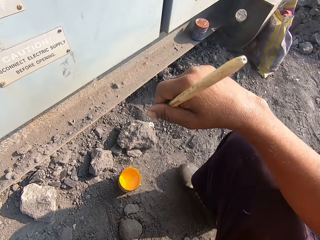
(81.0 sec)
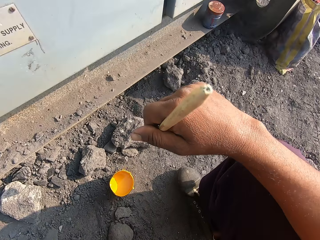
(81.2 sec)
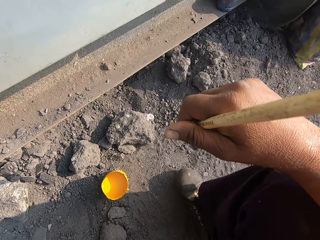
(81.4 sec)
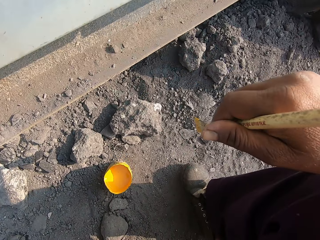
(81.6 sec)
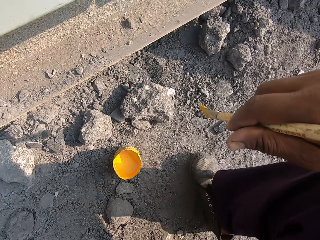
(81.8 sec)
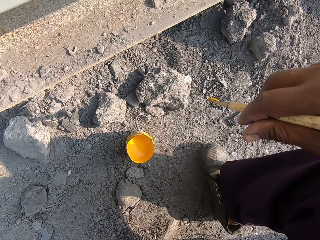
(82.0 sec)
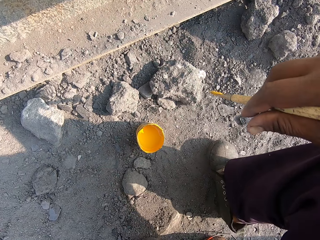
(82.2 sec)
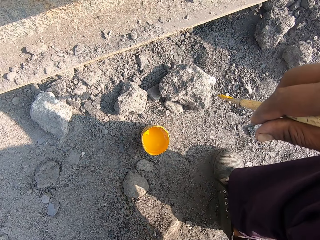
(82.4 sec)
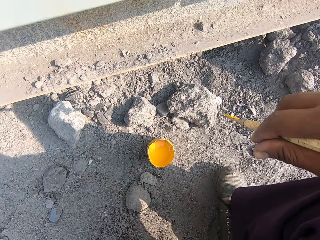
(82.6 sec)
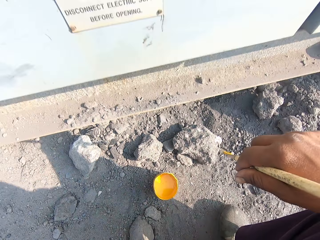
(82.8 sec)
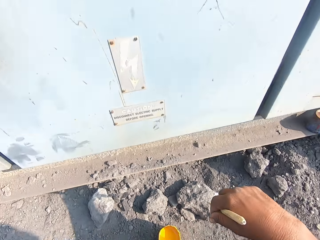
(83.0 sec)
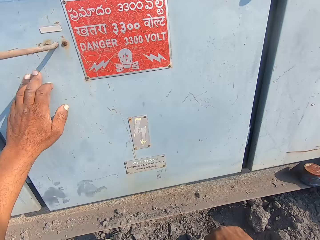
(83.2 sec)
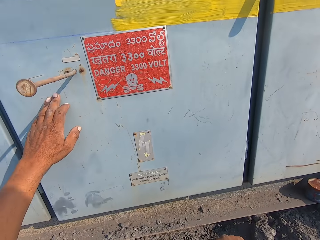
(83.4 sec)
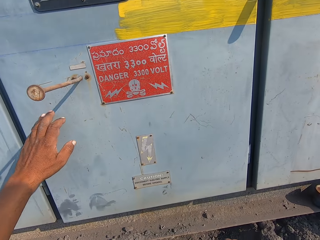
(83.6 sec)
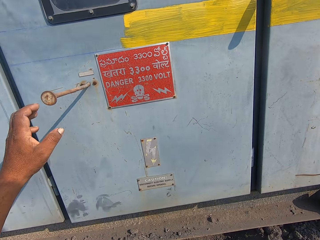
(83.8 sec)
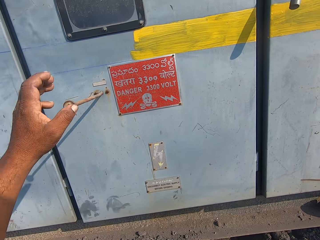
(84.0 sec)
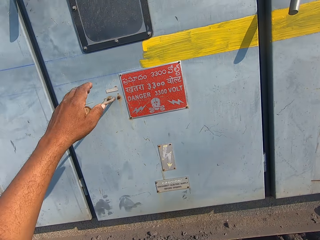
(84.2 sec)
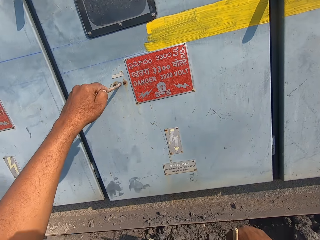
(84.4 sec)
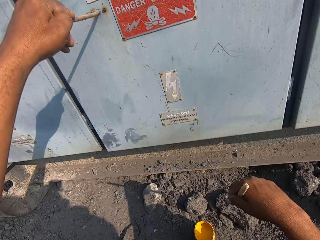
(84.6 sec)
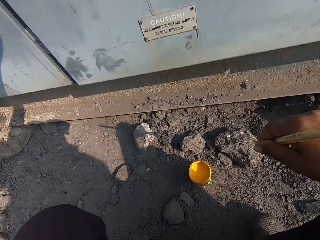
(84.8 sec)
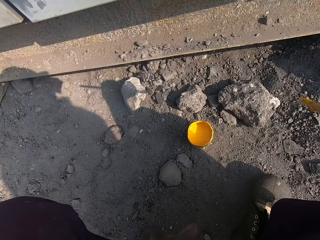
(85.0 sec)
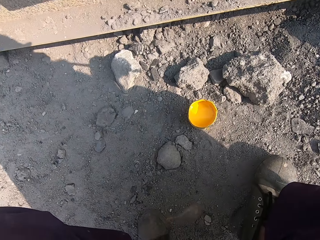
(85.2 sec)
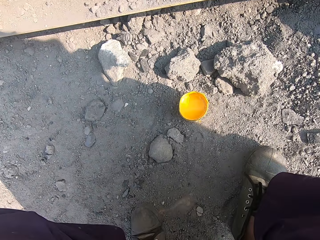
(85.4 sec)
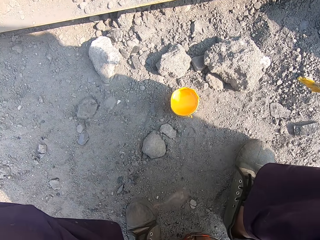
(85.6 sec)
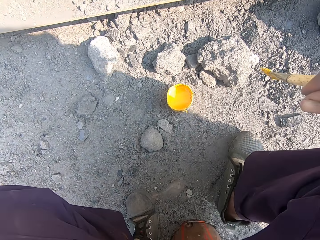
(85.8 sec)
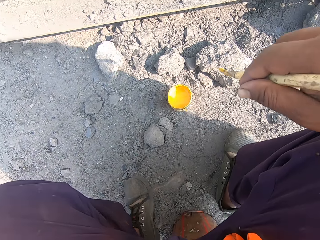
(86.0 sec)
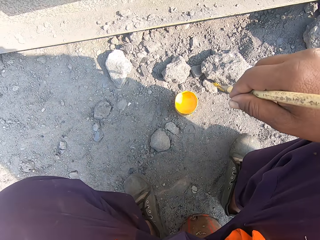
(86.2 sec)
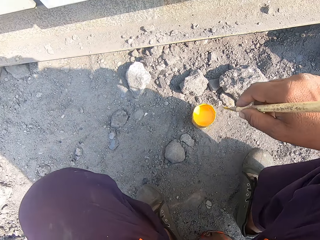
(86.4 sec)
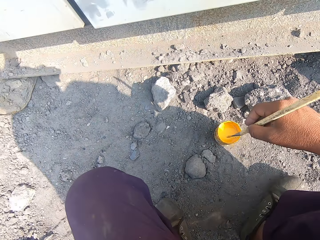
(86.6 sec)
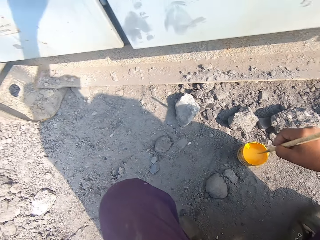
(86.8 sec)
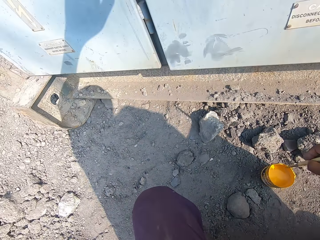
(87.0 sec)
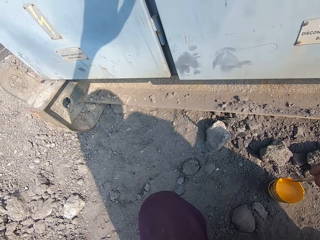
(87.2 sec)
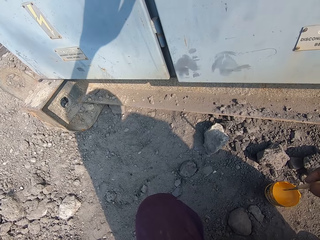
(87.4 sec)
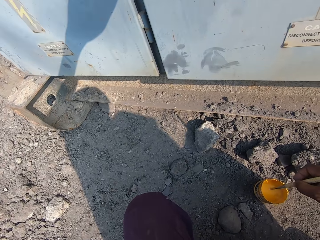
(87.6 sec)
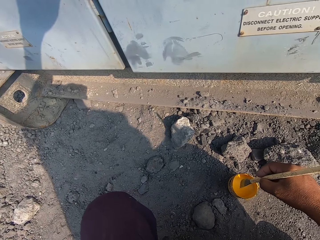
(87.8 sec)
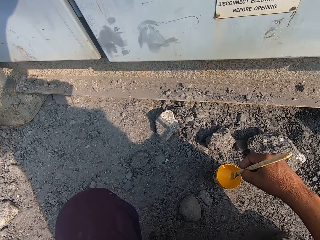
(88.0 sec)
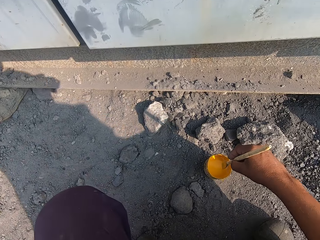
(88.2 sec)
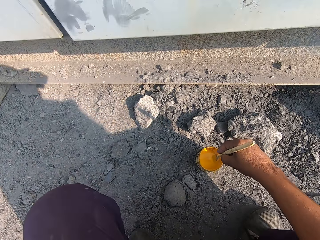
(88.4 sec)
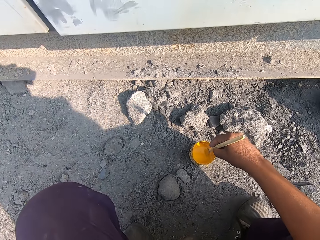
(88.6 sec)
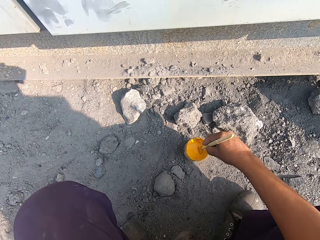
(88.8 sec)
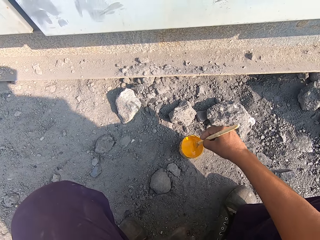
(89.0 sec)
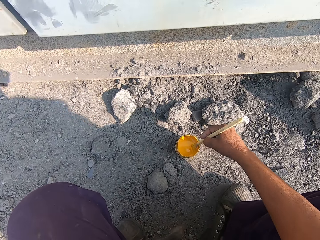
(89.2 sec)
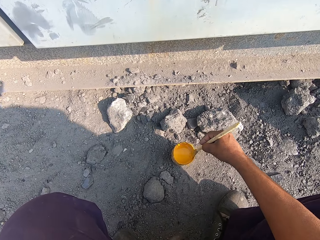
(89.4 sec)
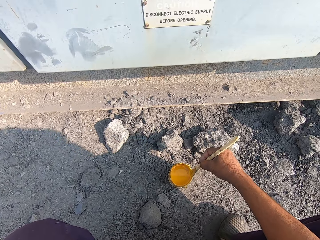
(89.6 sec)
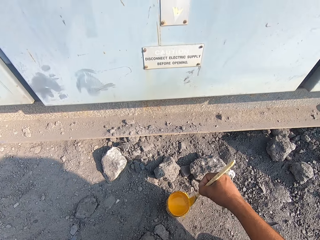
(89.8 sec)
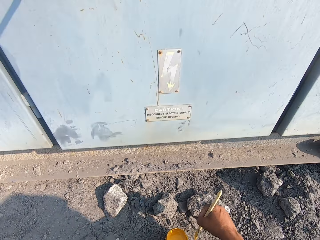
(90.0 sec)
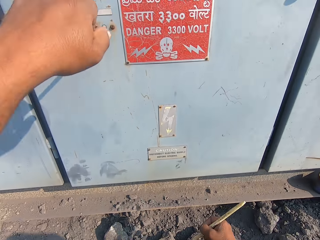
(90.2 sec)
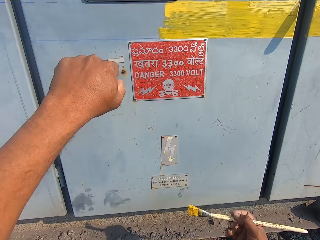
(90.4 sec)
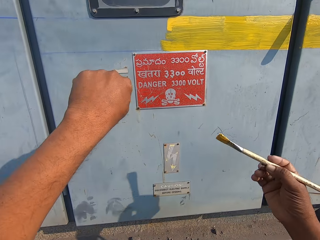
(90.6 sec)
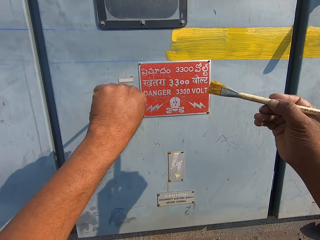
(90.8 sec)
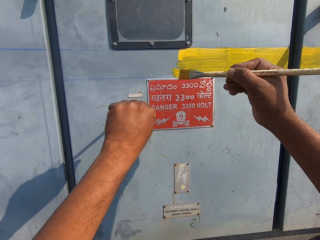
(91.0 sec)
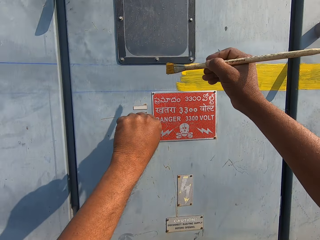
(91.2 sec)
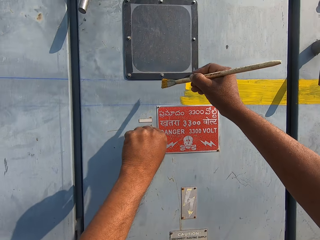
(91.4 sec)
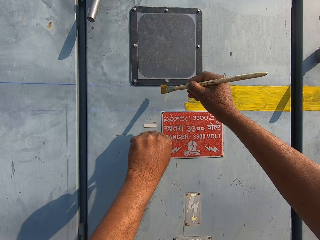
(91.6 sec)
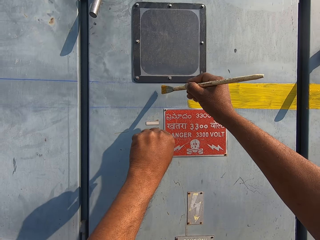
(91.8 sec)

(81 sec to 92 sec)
The camera wearer converses with a man. He holds the paint brush with his left hand. He dips the paint brush in the paint. He converses with the man.

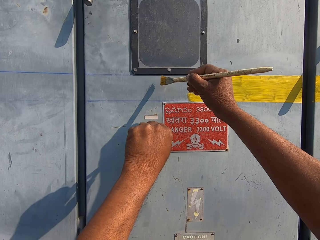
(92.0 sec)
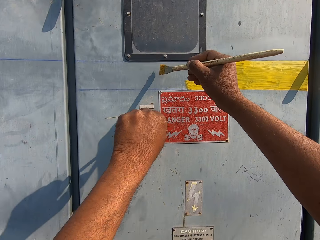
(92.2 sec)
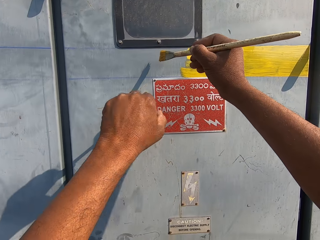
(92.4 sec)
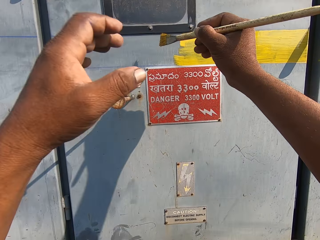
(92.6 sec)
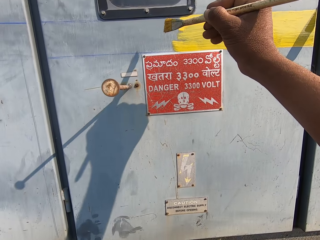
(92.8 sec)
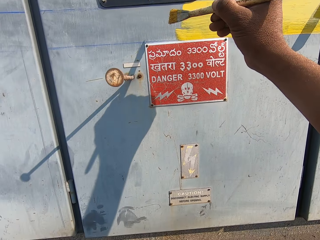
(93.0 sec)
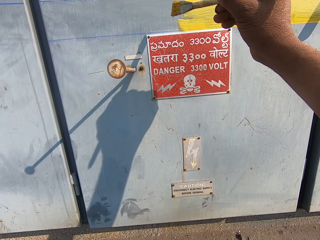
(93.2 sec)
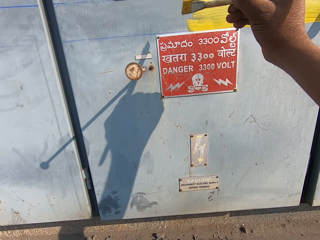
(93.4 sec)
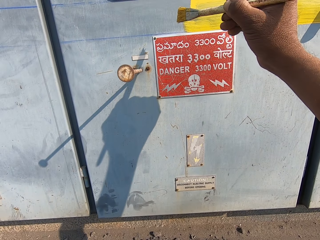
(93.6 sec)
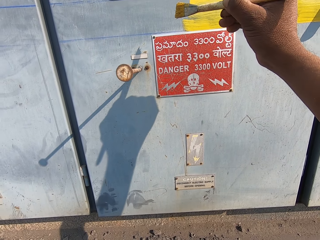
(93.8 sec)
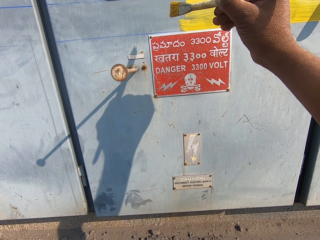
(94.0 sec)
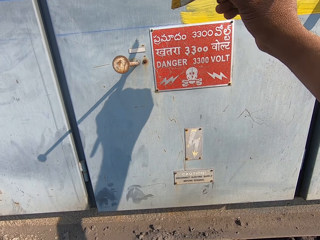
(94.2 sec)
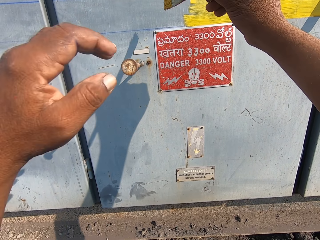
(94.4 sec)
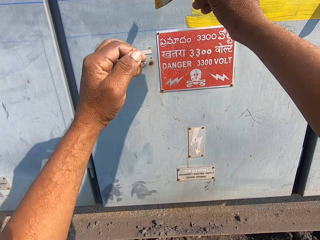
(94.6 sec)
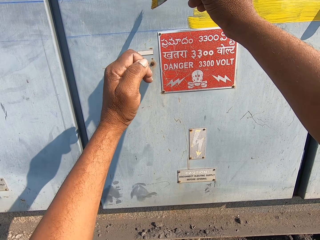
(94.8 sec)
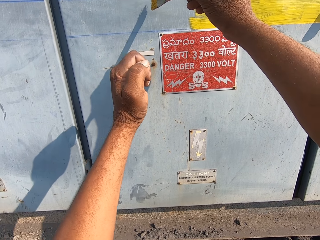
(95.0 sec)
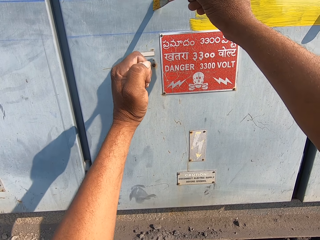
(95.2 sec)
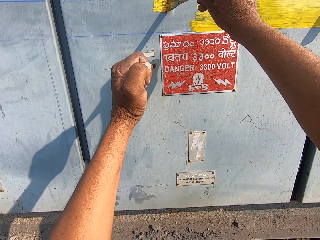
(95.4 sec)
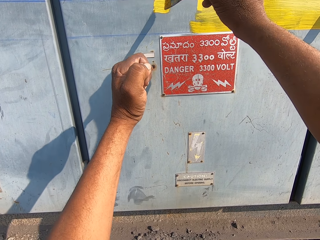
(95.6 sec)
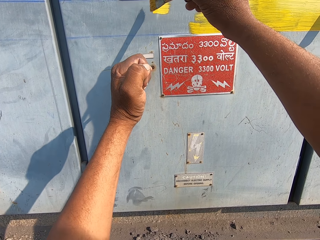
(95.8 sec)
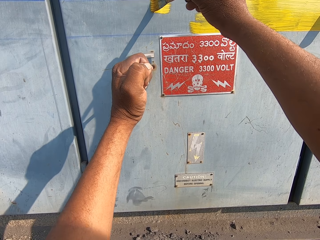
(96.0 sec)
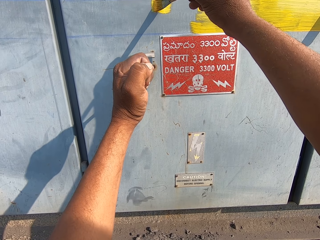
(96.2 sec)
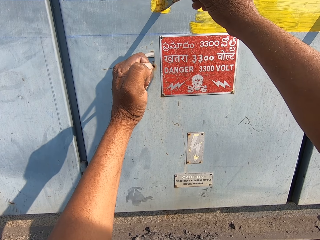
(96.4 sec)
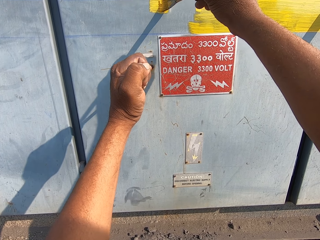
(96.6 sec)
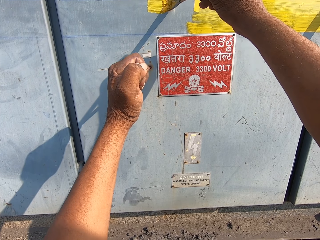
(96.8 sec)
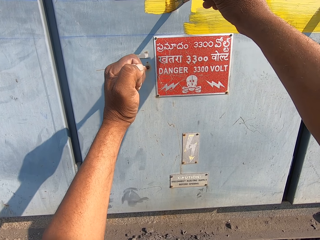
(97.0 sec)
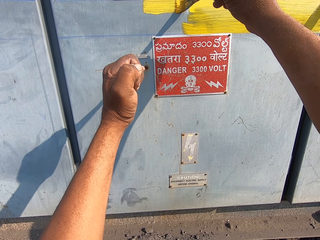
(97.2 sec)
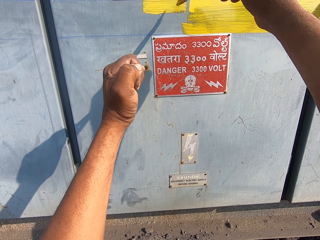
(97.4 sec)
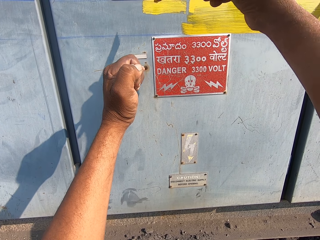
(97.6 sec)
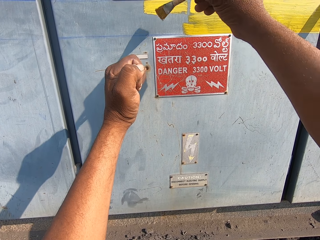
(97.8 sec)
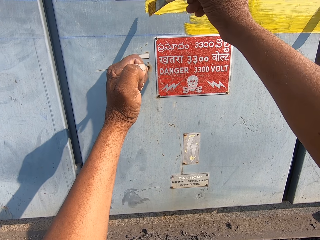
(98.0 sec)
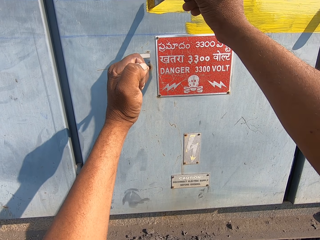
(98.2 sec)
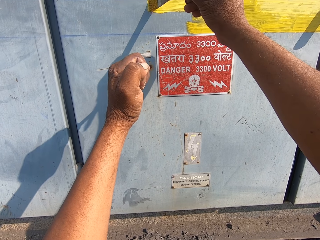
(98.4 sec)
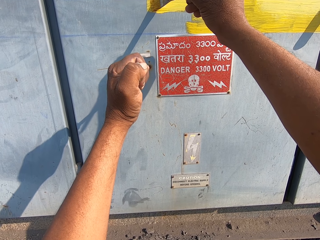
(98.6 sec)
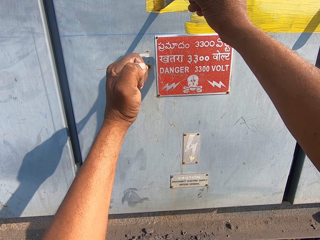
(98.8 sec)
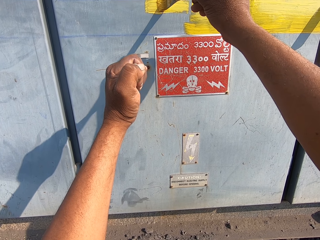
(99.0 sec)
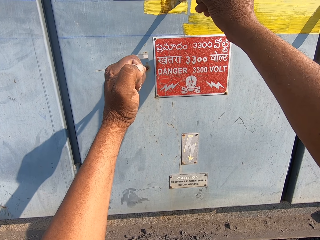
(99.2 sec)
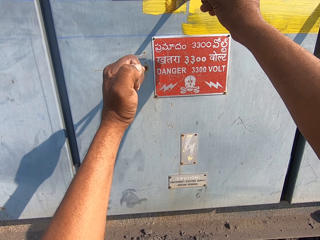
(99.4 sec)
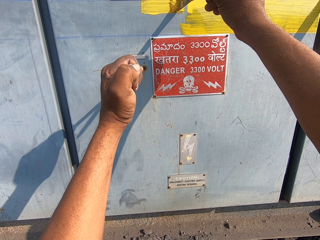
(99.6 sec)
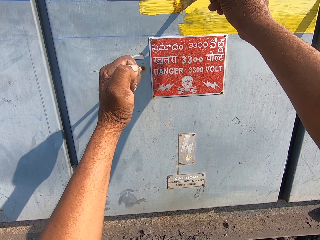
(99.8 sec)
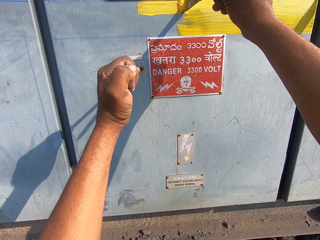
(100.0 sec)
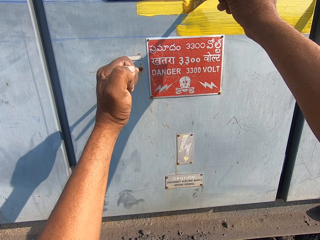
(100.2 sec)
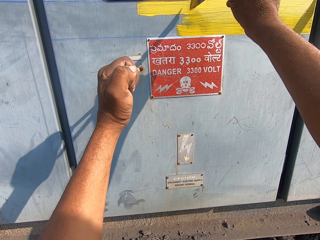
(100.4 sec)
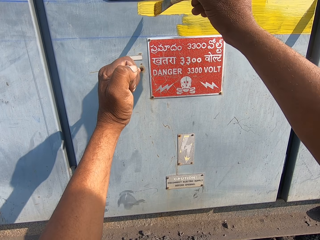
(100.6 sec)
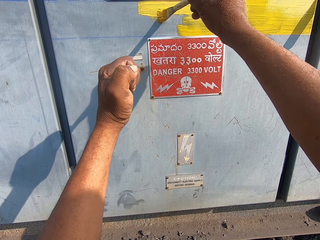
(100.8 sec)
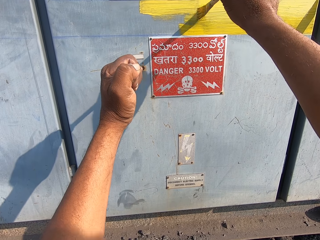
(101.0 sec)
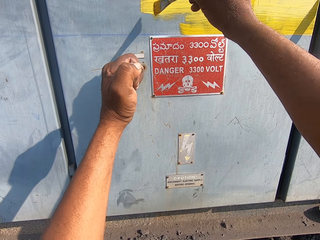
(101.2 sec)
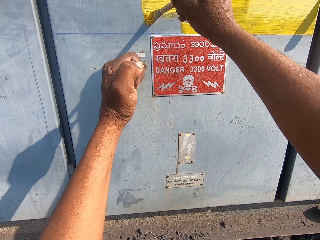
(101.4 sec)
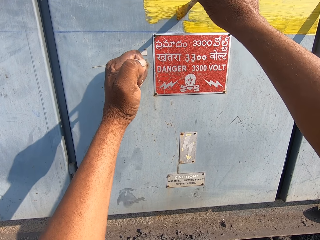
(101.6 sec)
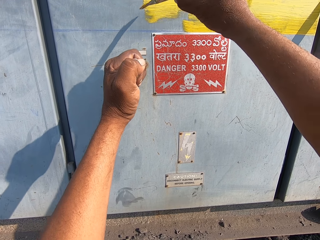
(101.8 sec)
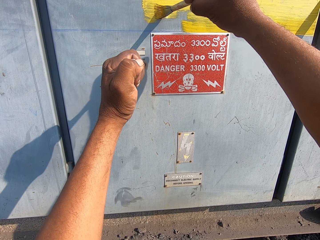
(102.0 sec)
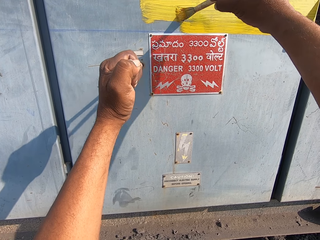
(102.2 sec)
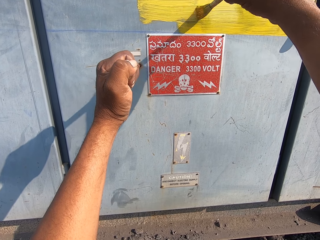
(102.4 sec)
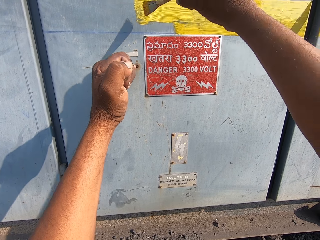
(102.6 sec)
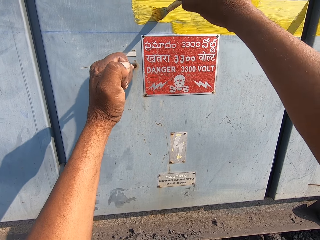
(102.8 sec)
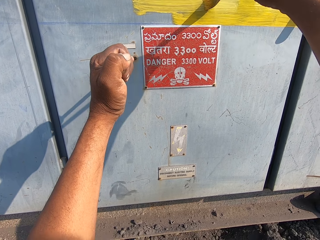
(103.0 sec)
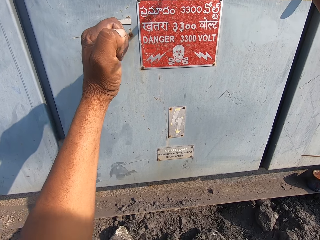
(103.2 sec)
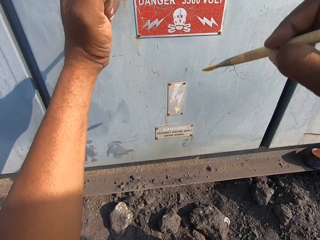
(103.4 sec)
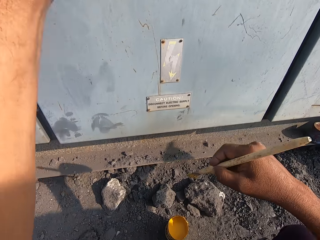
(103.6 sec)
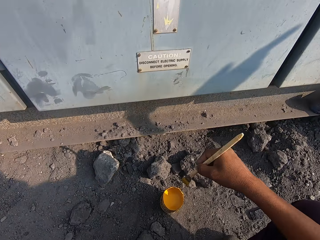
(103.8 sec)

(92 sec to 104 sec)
A man converses with the camera wearer. The camera wearer paints the iron wall with a painting brush.
